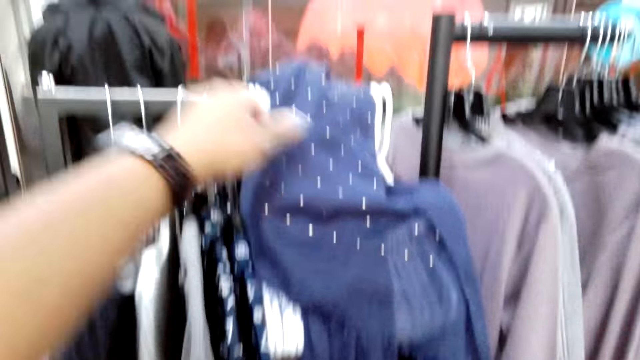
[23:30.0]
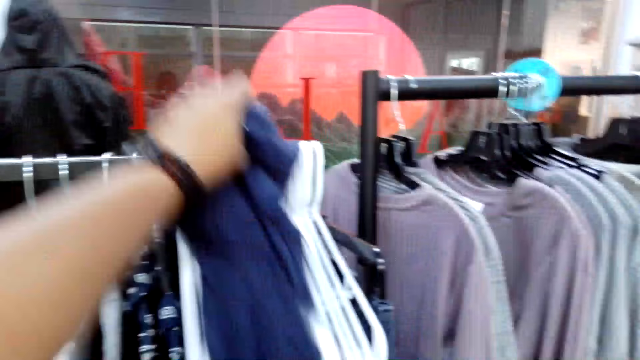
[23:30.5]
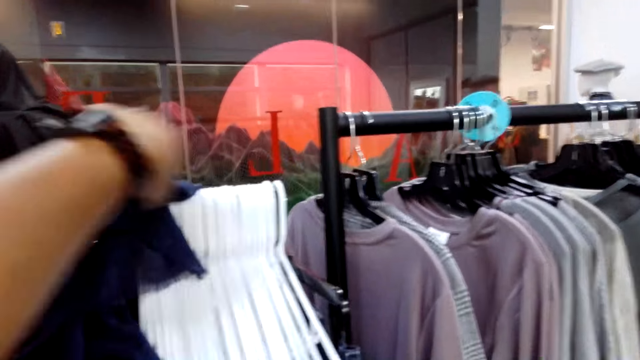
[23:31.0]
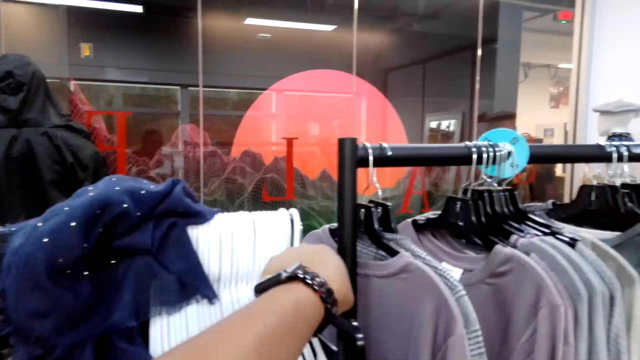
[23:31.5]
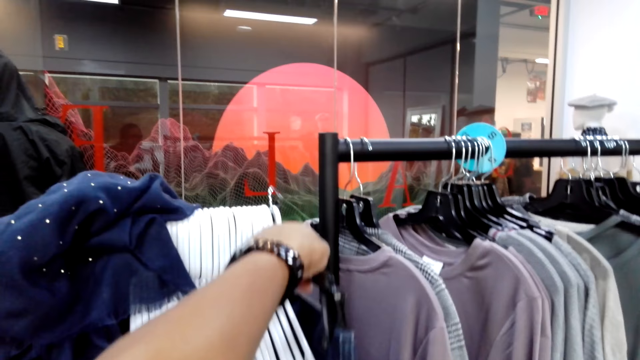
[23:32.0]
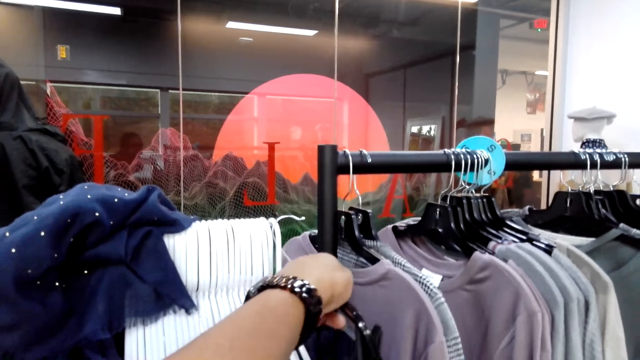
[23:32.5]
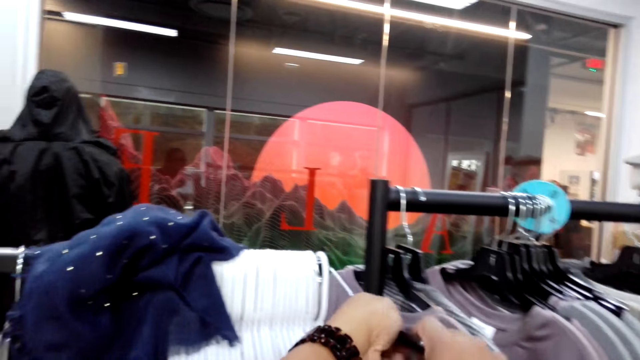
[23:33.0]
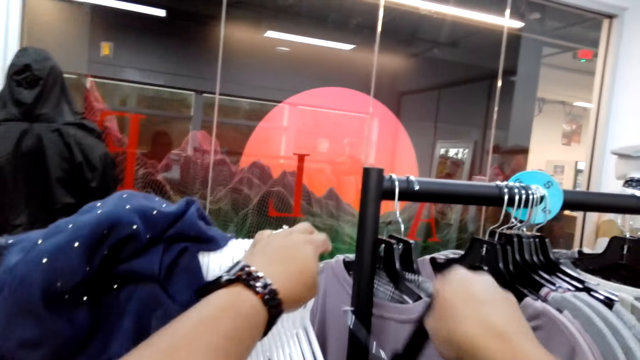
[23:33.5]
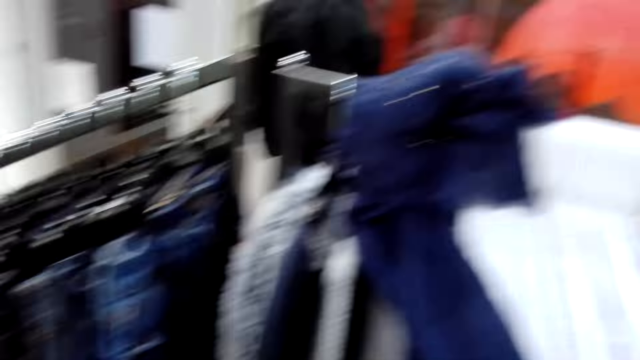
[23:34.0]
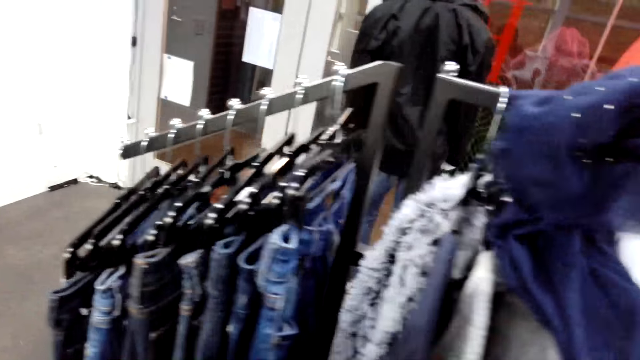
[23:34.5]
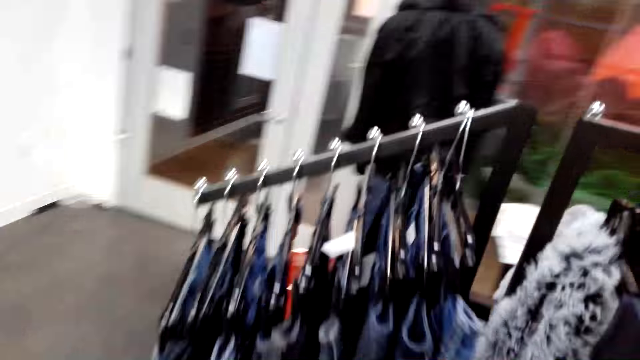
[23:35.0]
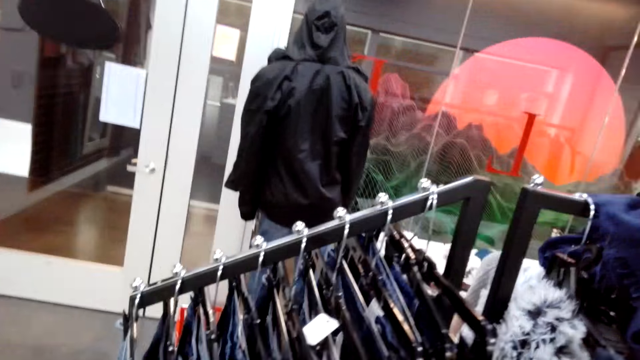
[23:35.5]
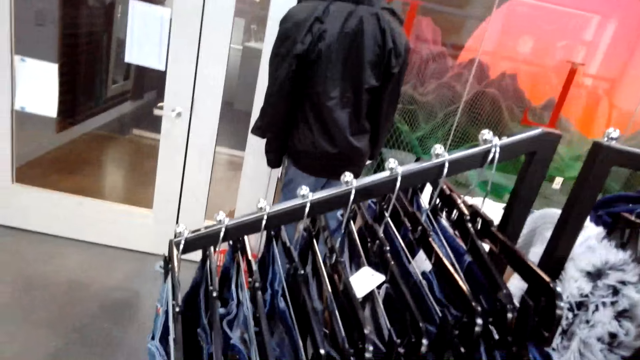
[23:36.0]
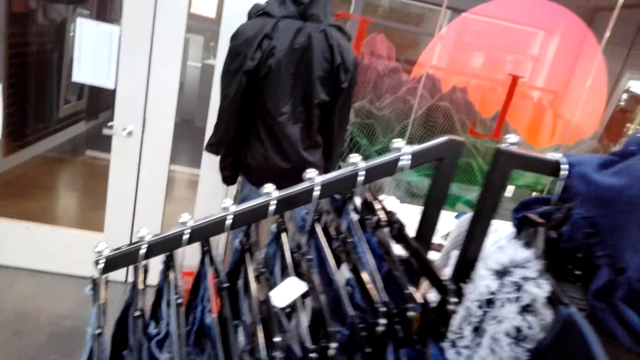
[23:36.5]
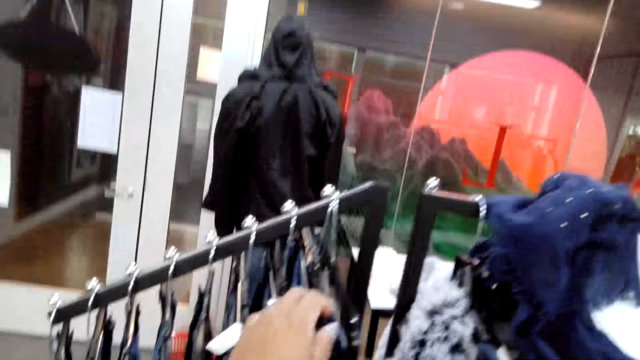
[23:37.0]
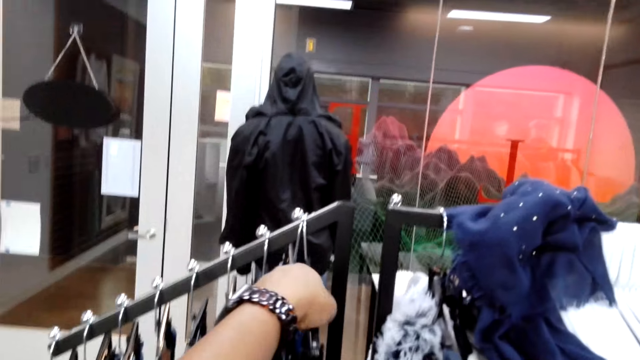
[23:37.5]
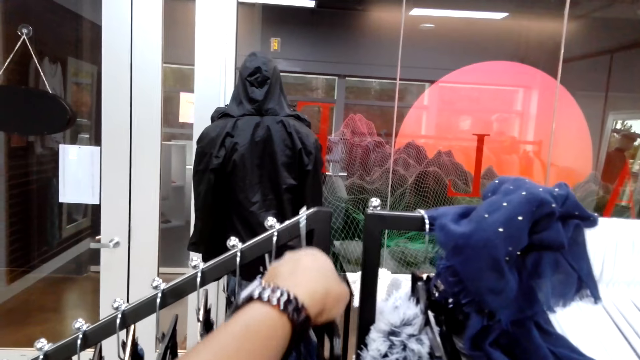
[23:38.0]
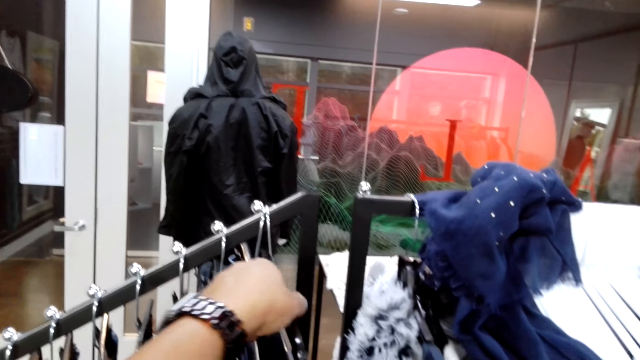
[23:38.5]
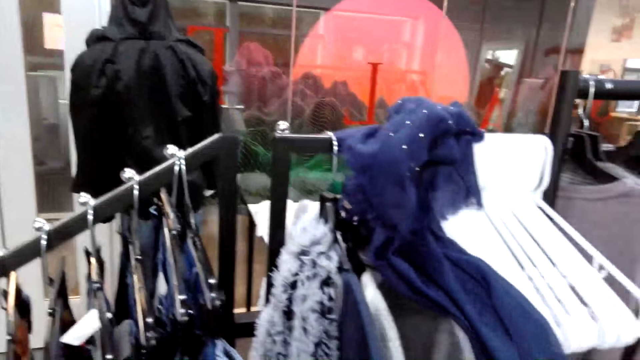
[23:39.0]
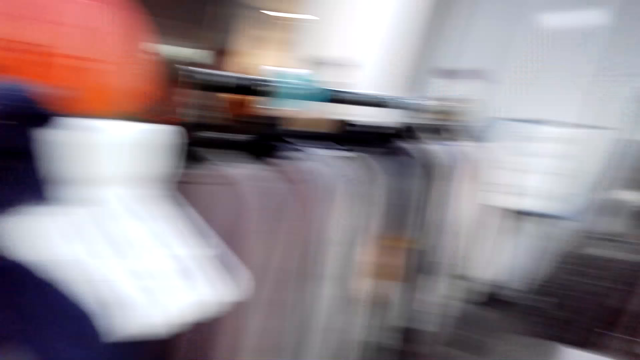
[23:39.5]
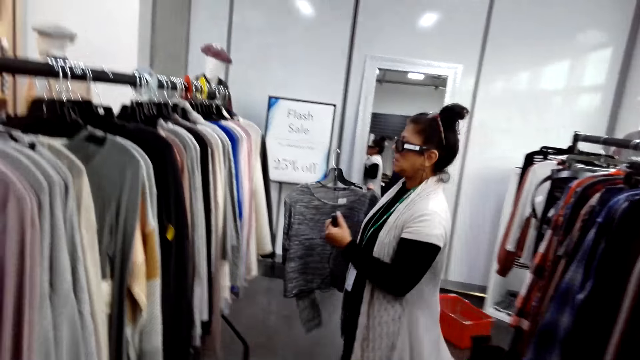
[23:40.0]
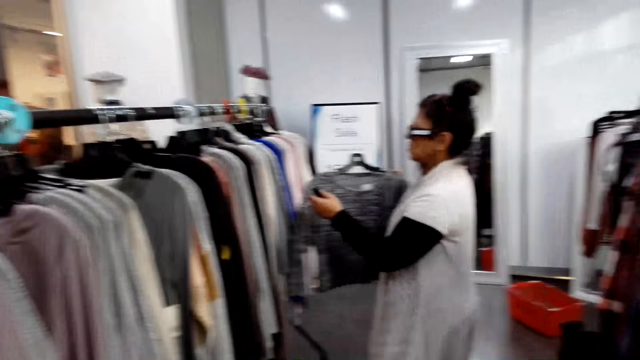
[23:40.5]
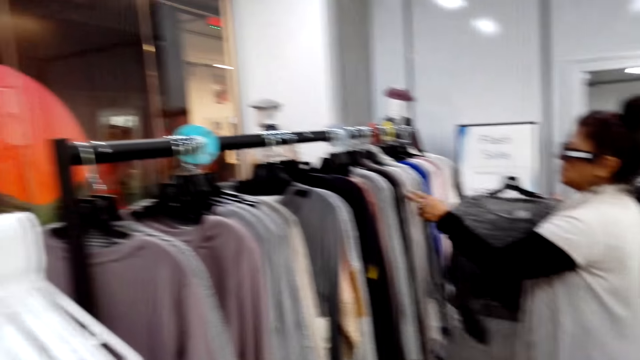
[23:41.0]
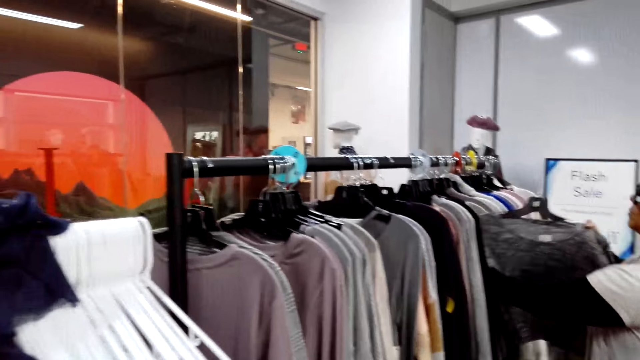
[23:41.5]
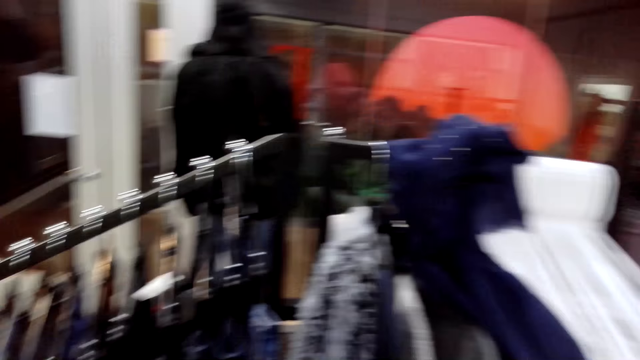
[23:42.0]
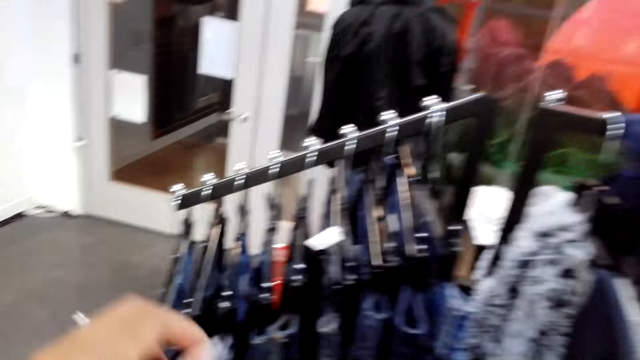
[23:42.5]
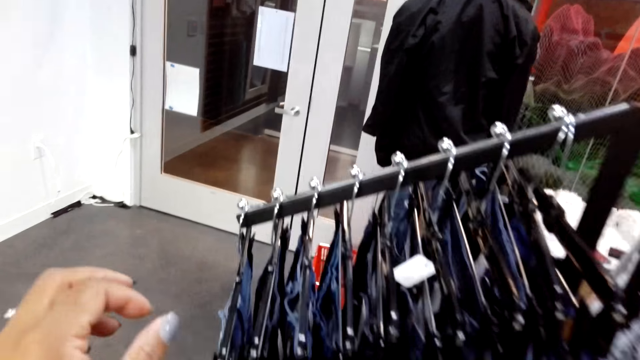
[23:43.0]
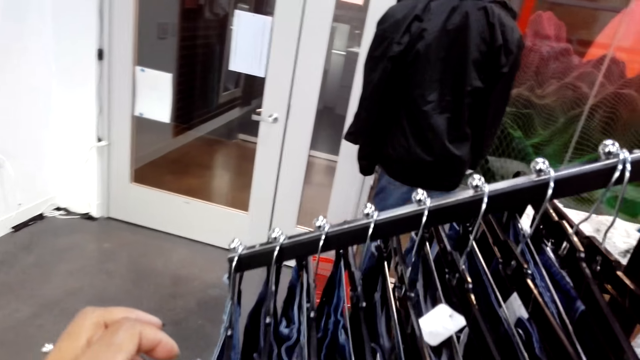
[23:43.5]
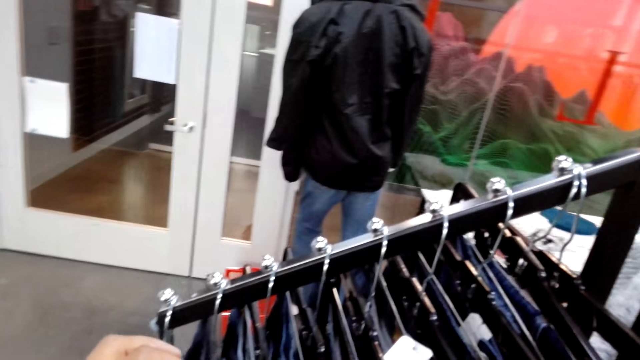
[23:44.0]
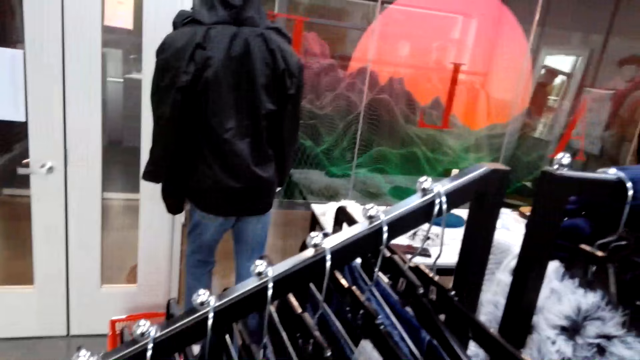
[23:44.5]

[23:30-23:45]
The camera wearer holds a hanger on the rod, turns to the side, and walks around. They hold clothes on the hanger and turn to the side. A man holds a cloth on the hanger. The camera wearer turns to the side and looks around the shop.

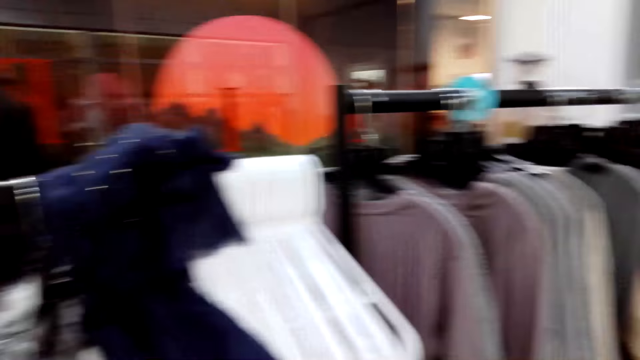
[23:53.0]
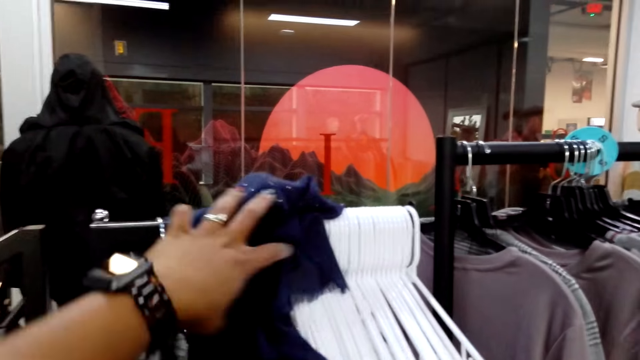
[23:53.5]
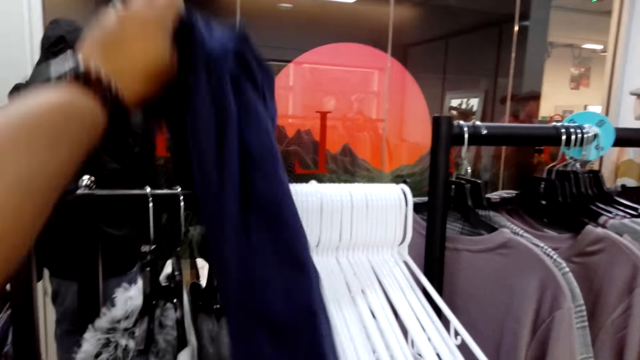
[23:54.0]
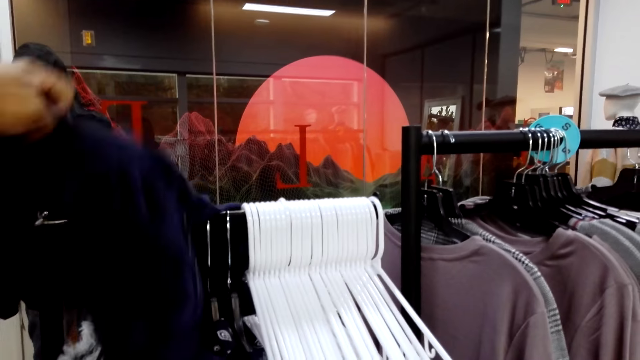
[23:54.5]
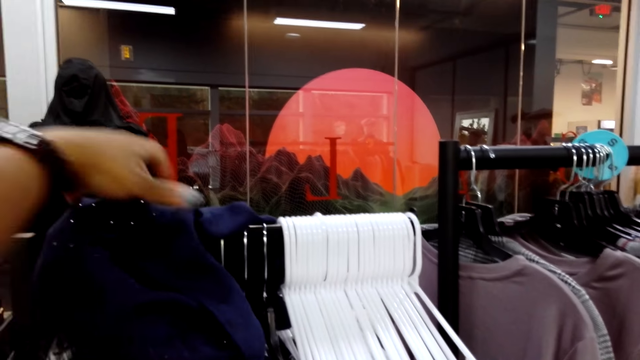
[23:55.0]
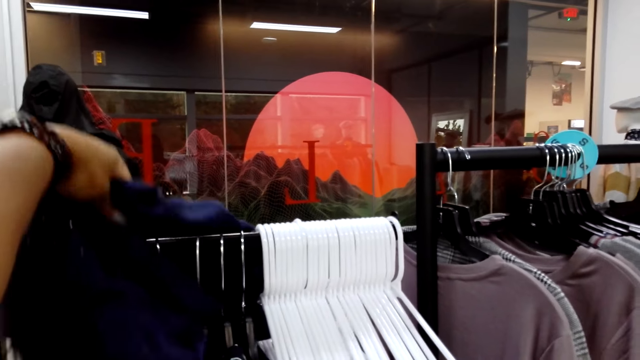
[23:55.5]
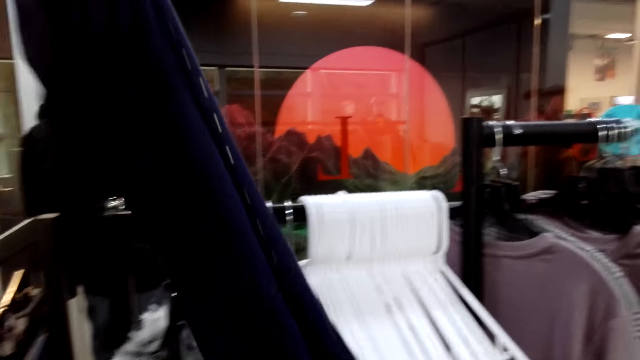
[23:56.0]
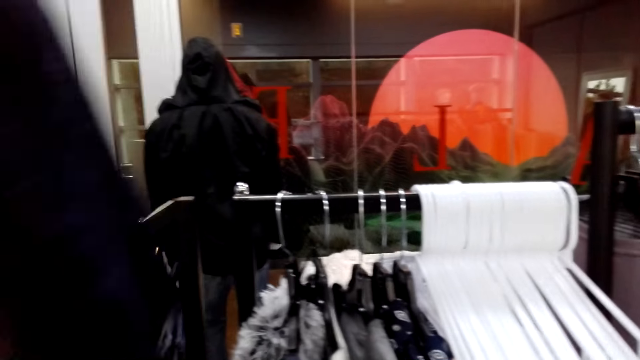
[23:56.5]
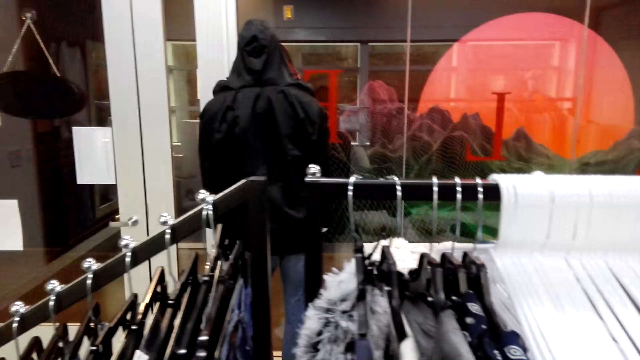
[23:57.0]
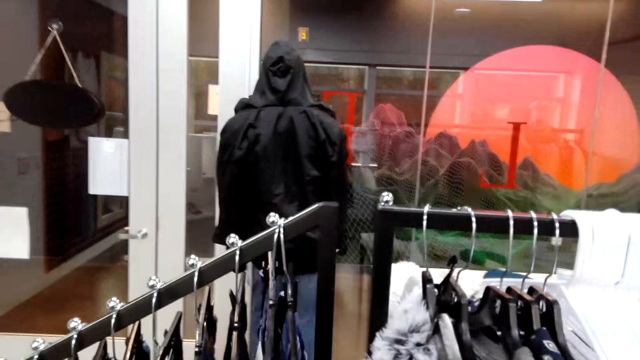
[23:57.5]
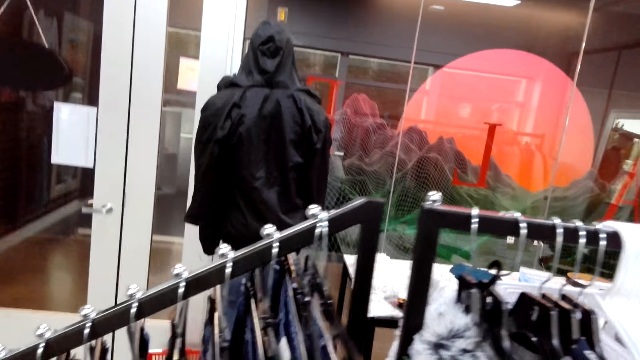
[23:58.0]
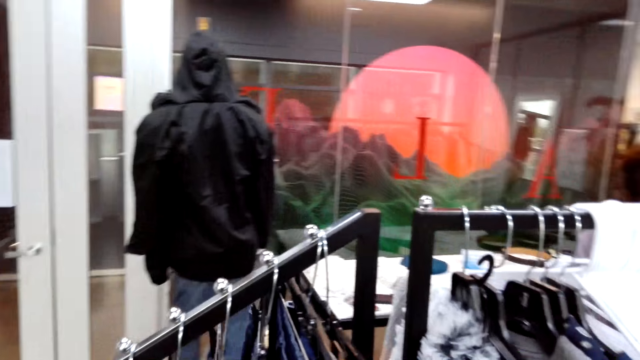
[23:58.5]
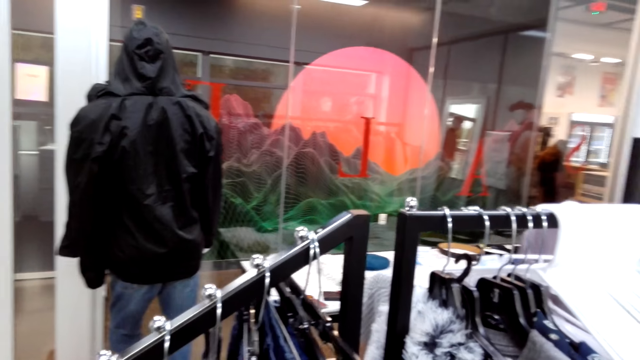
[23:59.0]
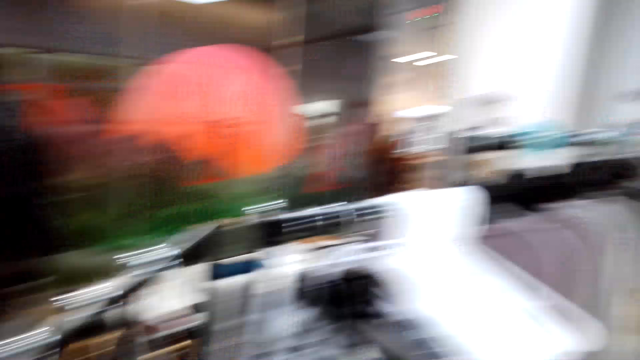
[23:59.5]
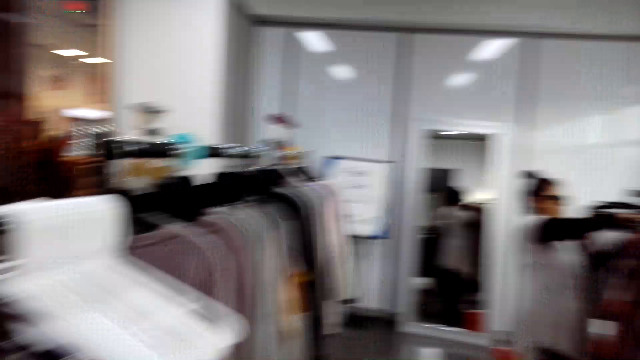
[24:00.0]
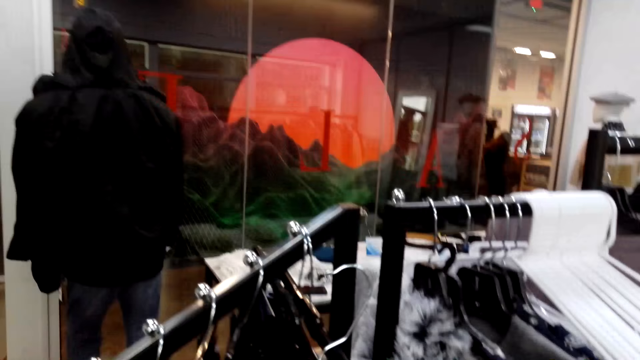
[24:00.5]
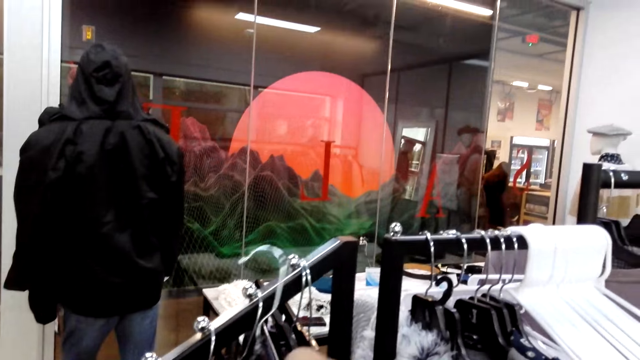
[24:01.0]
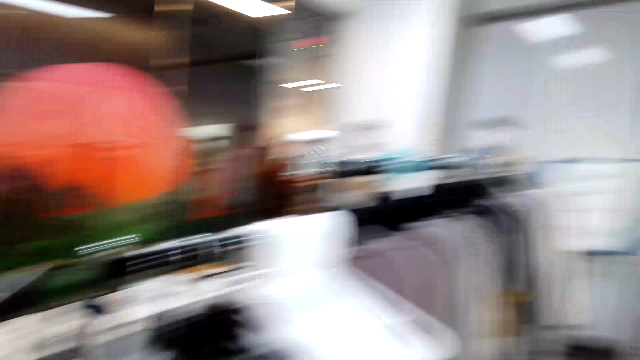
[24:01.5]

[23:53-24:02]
The camera wearer holds a cloth on a rod and turns to the side. A man holds the cloth on a hanger. The camera wearer turns to the side.
